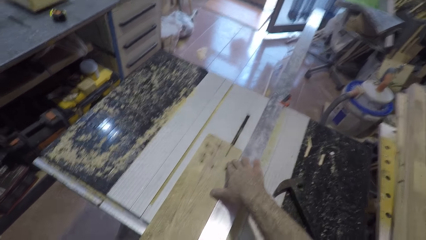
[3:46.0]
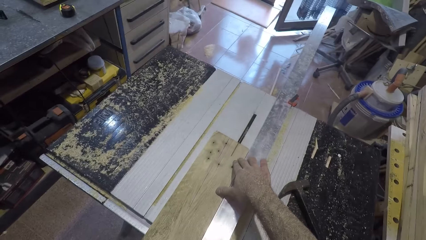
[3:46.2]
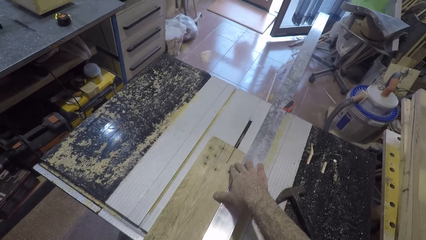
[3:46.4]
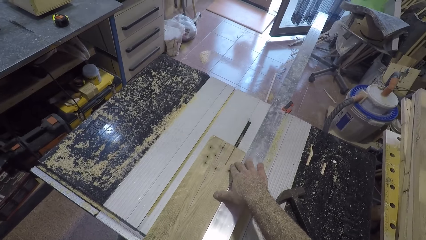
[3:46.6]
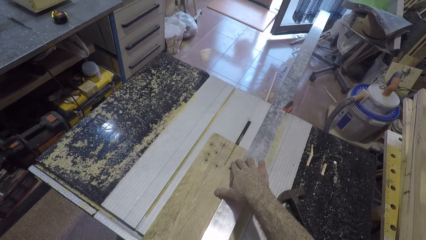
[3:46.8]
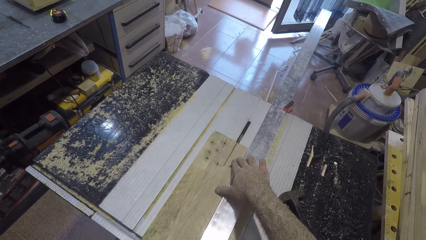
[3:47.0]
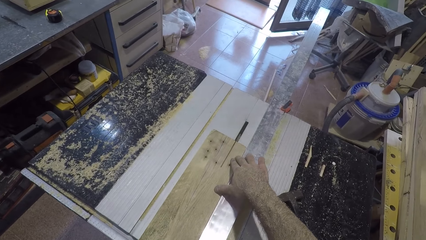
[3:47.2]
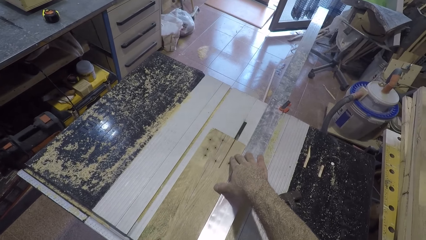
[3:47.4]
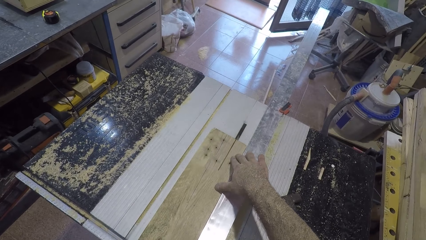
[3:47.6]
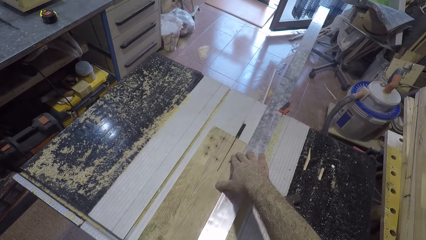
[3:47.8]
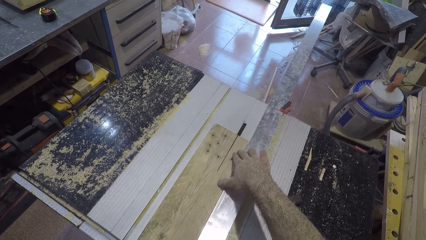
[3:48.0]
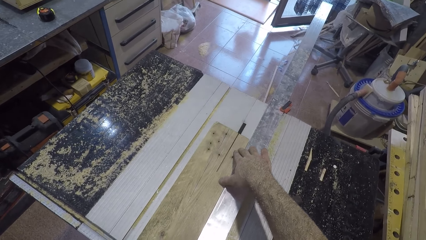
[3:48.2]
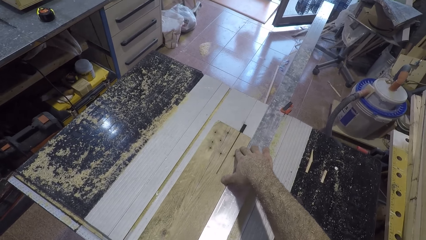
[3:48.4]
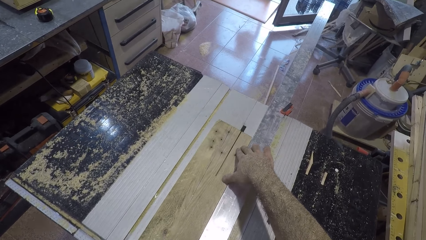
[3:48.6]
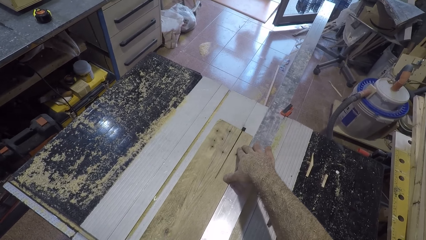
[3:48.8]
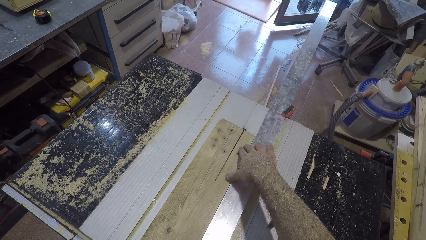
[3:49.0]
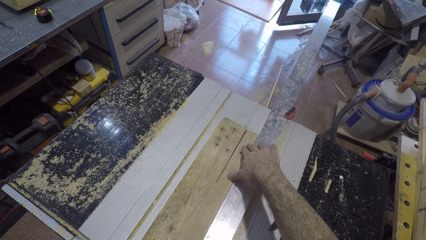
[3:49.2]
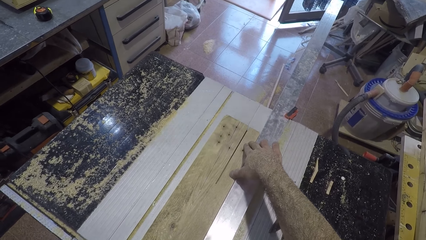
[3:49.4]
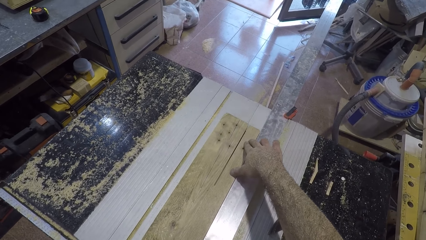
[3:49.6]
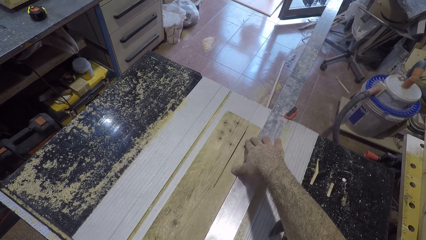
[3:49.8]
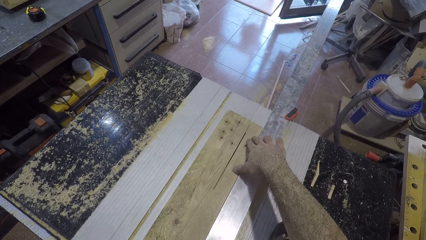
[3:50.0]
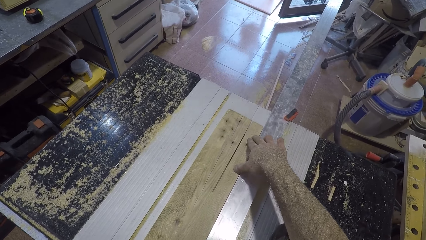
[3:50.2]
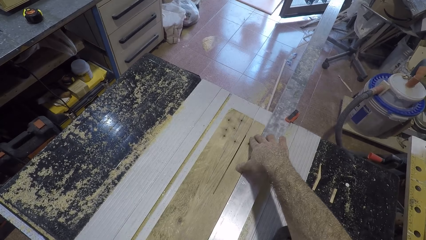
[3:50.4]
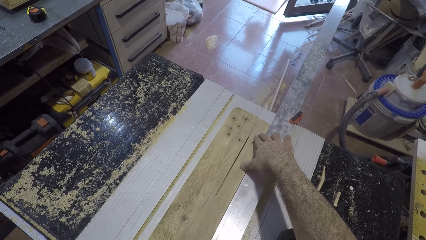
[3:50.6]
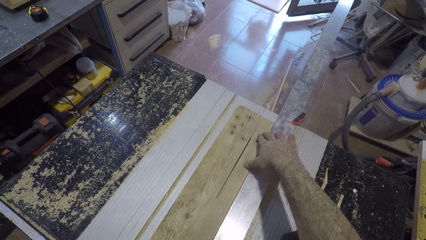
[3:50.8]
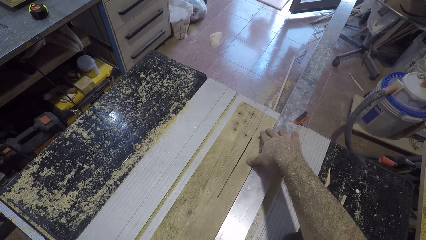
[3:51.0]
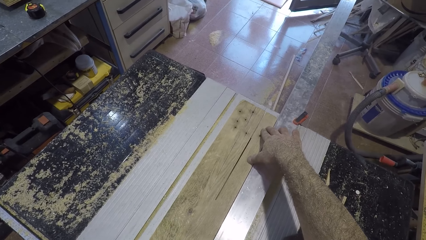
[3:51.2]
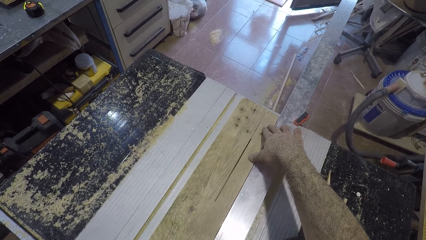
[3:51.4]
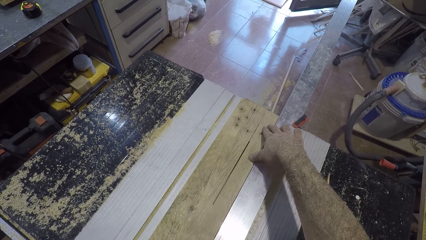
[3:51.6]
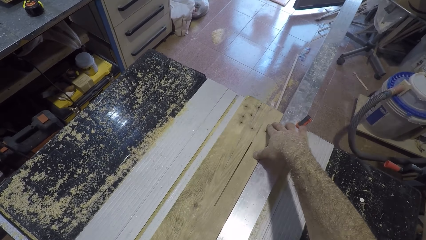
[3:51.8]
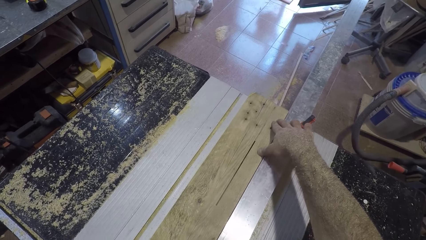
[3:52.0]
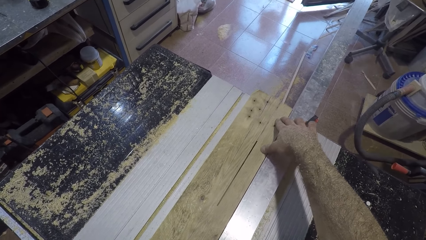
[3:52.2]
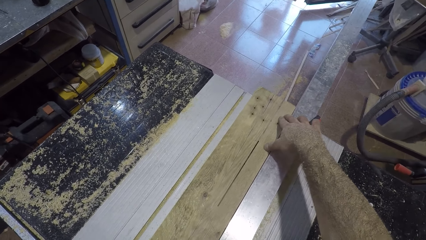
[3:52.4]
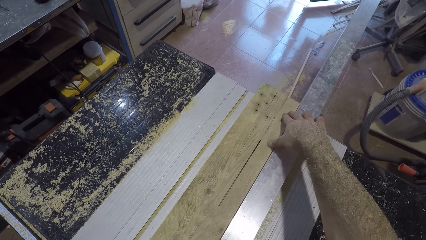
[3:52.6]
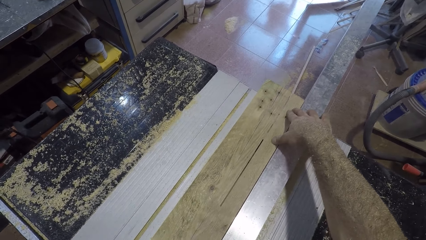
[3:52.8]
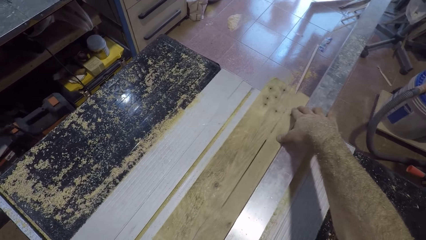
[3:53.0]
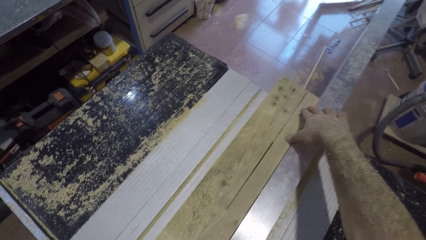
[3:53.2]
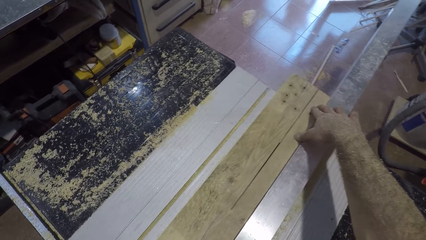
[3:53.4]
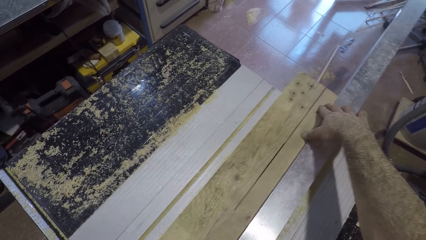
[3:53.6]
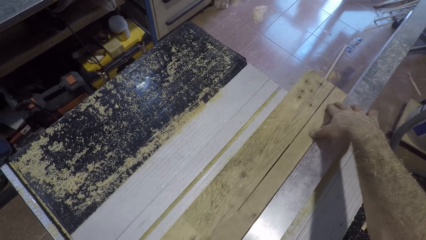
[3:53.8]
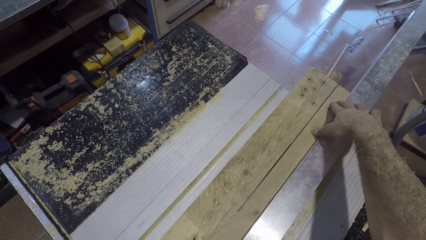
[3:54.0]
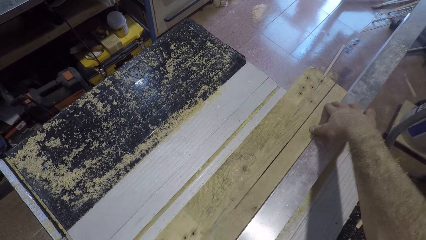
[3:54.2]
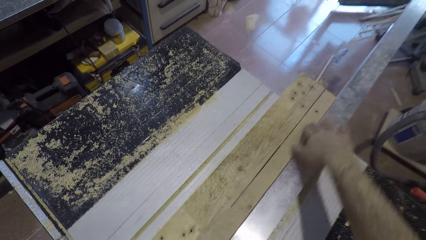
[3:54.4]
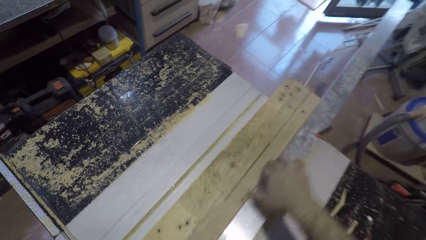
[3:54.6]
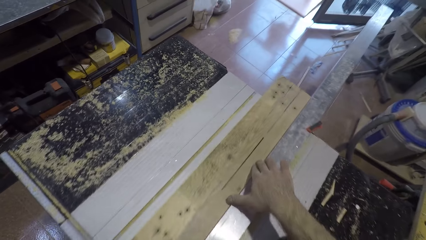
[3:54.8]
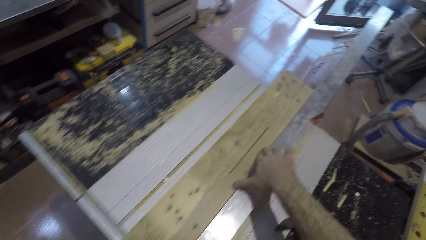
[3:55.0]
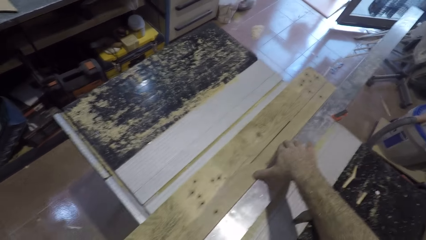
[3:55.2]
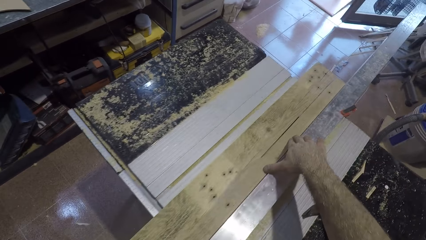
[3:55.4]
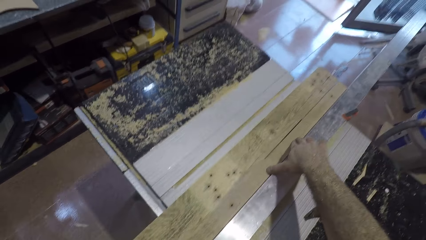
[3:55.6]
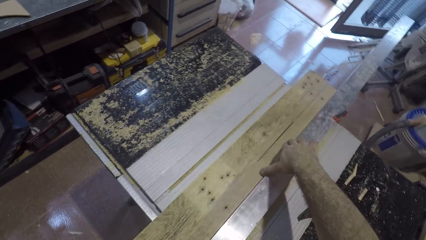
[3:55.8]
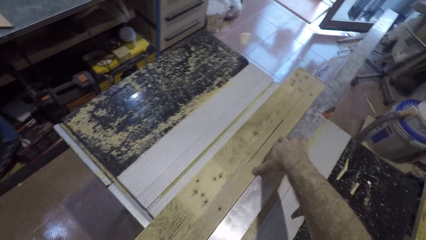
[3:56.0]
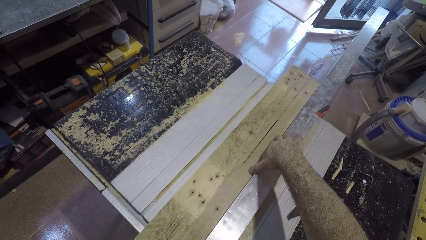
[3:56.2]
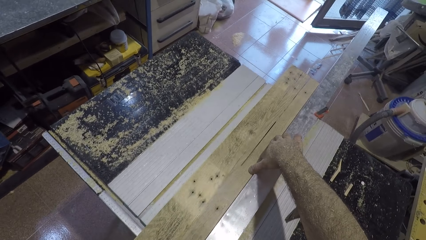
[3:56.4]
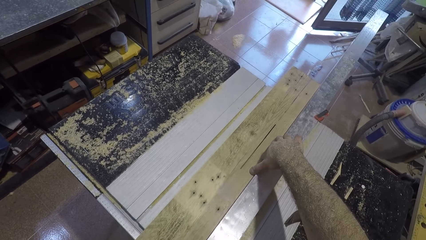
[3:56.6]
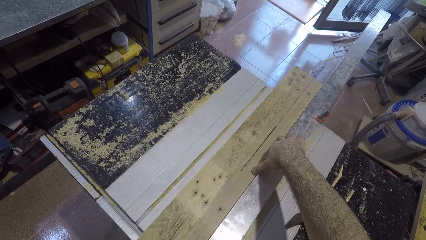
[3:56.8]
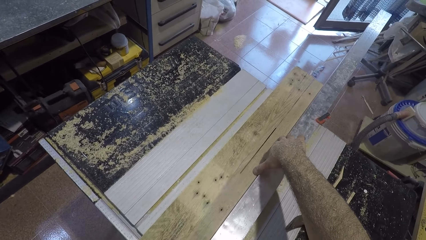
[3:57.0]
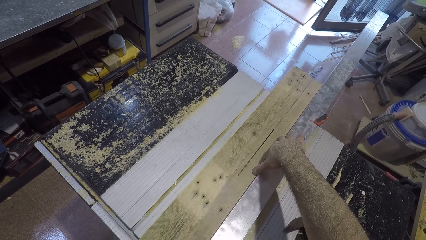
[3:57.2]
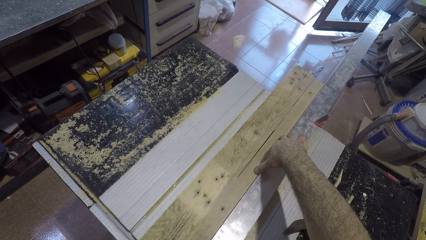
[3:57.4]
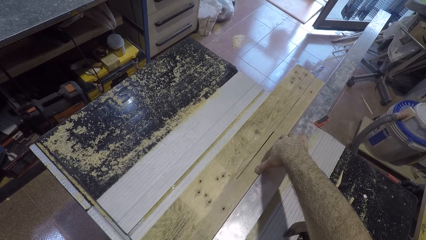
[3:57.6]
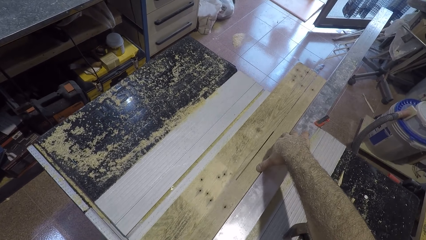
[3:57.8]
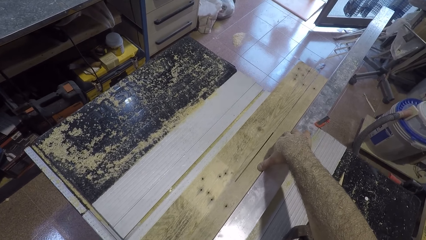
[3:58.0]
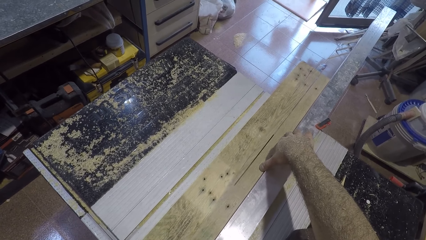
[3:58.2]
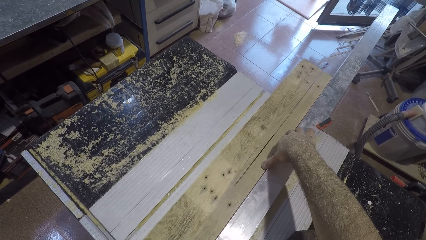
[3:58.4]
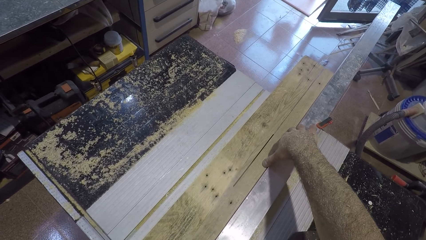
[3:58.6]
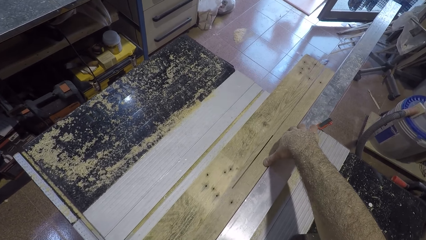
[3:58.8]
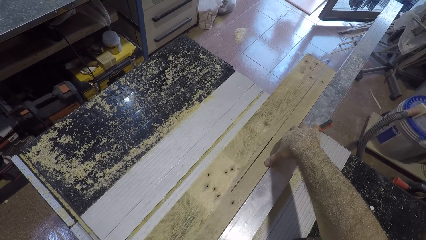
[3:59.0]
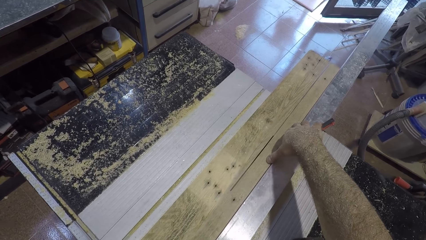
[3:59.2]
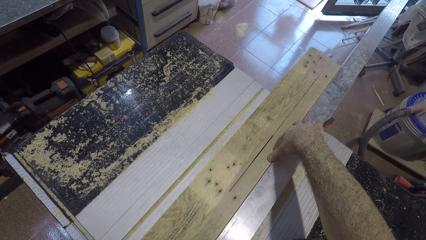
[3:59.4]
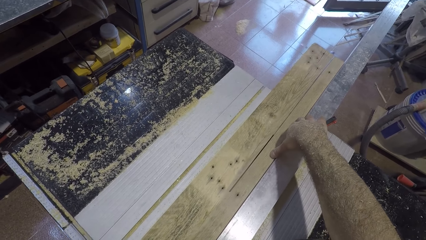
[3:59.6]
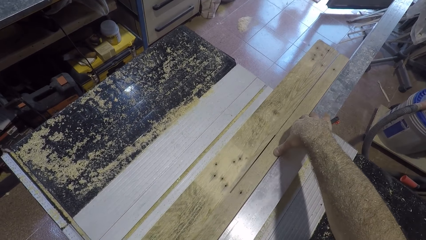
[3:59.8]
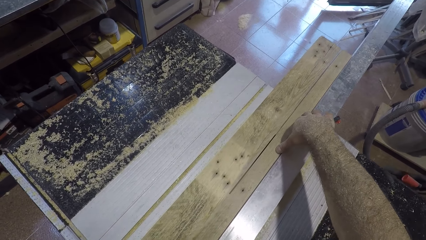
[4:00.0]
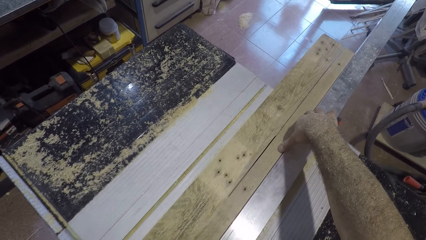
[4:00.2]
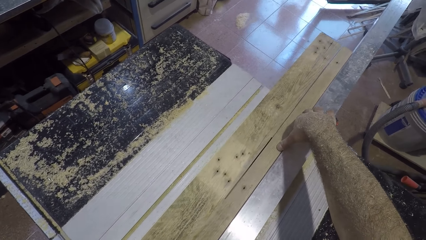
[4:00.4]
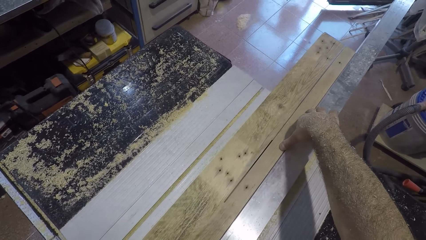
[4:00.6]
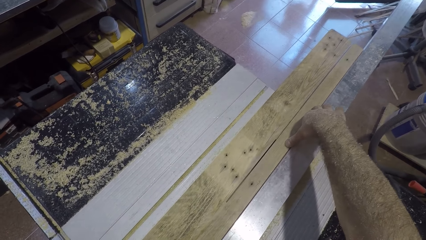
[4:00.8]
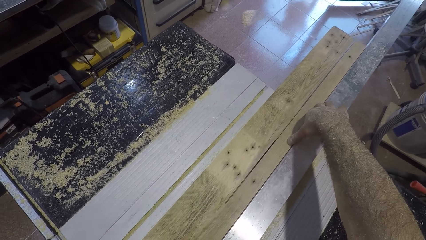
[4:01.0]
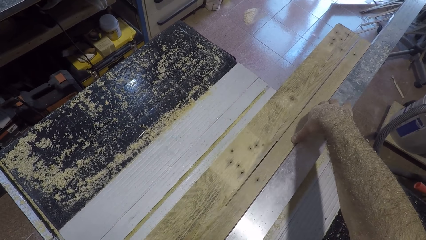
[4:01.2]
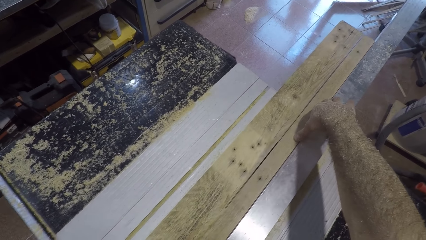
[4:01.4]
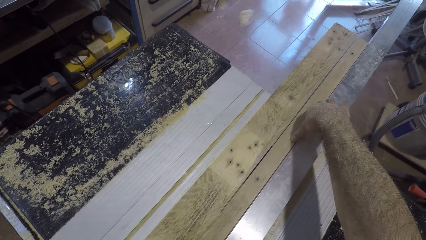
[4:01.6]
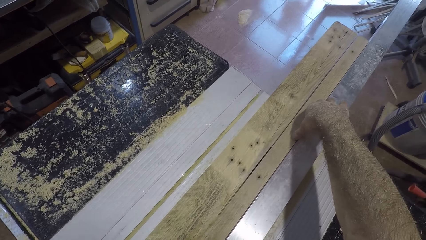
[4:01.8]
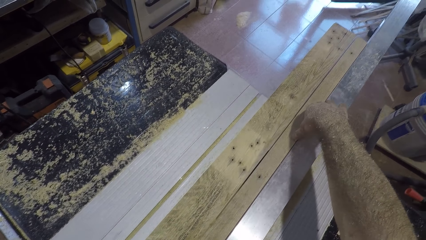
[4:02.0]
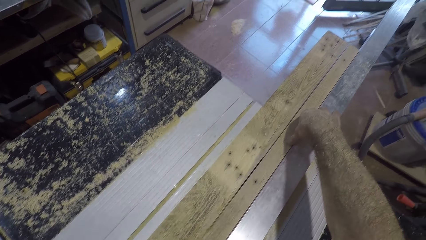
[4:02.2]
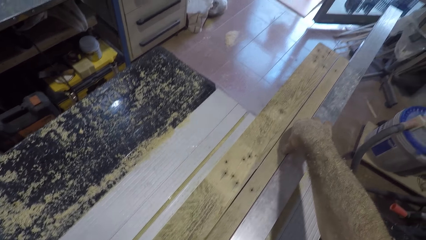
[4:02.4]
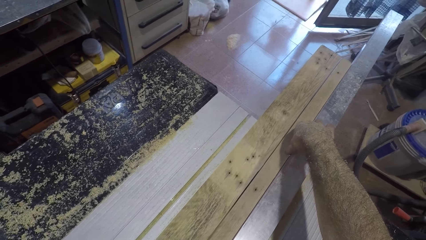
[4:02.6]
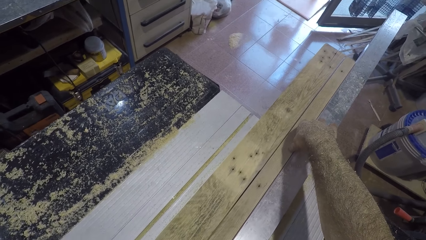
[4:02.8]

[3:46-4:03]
The camera wearer moves his right hand backwards. He cuts the piece of wood with the electric table saw wood cutter.
